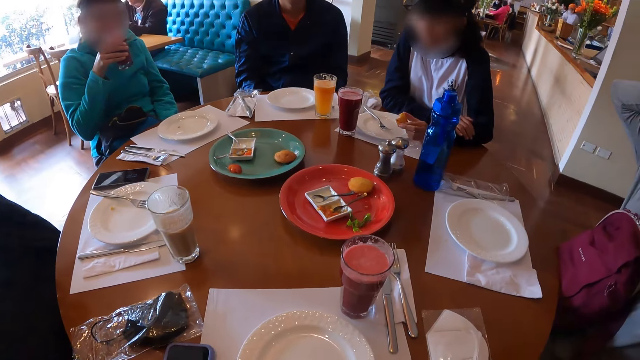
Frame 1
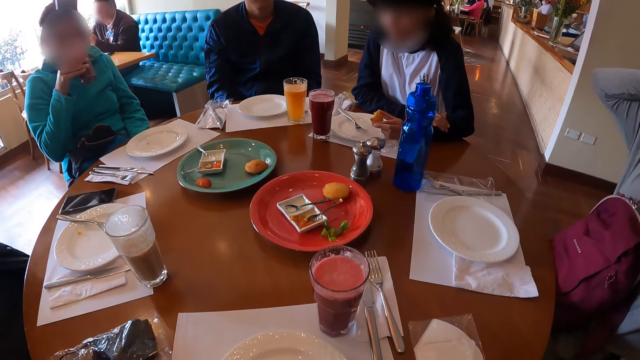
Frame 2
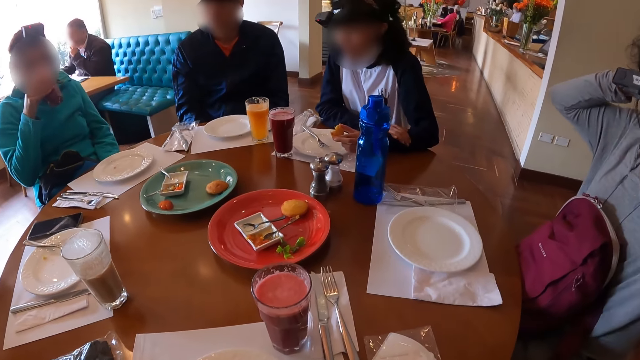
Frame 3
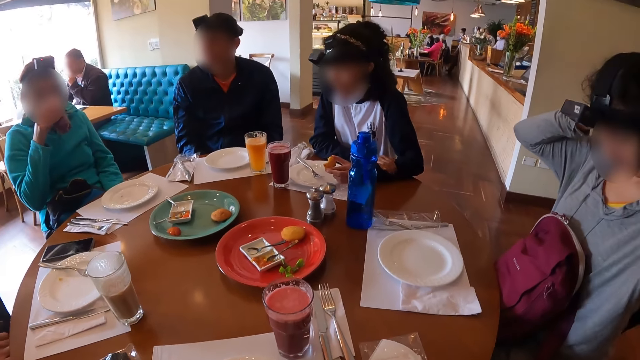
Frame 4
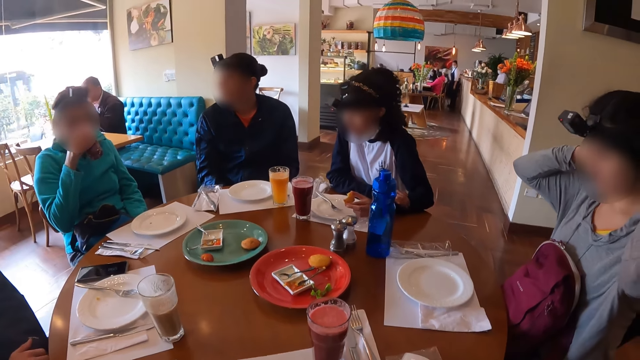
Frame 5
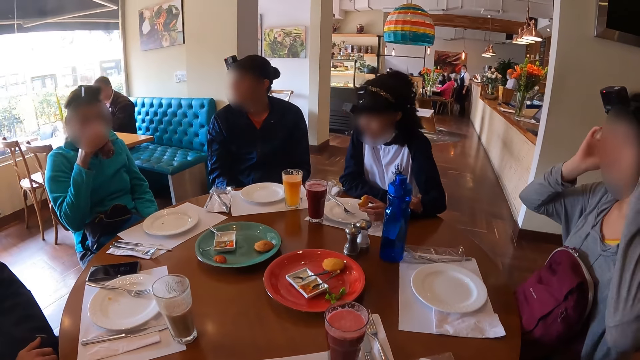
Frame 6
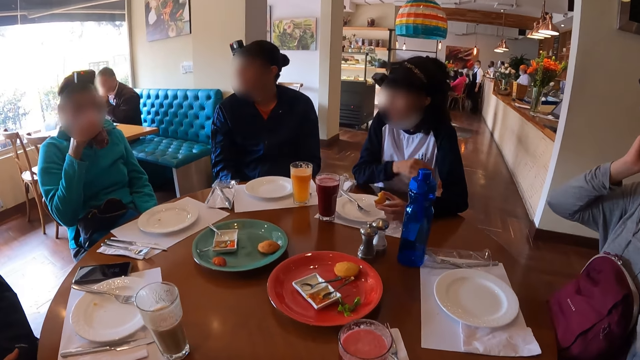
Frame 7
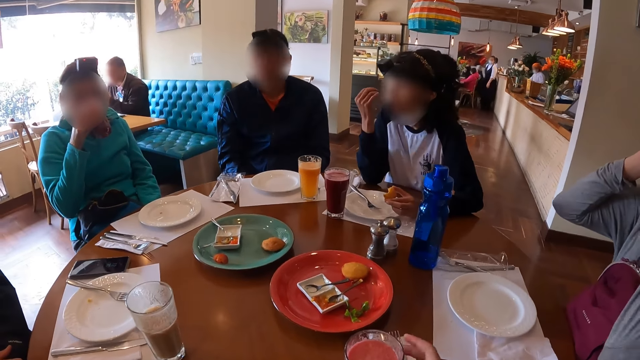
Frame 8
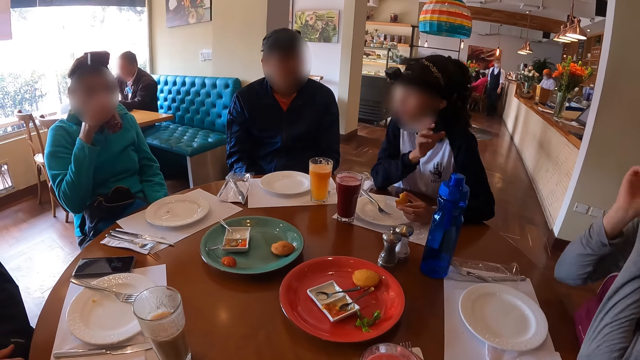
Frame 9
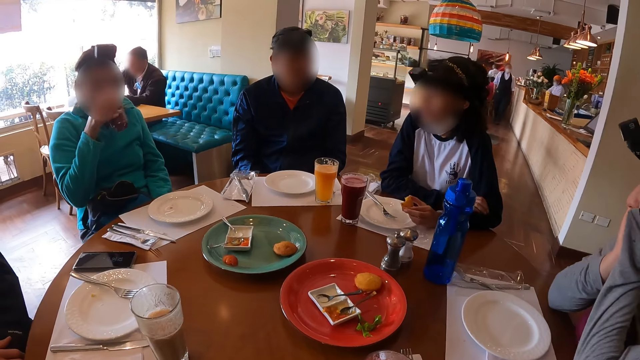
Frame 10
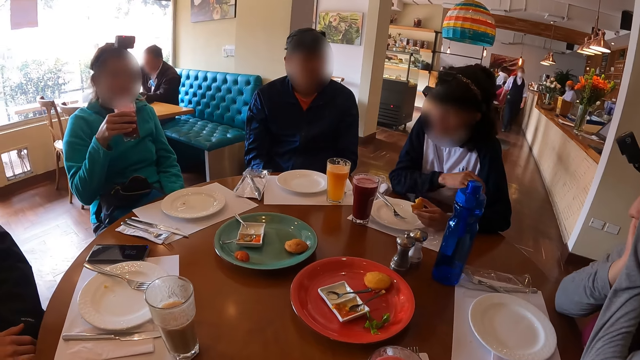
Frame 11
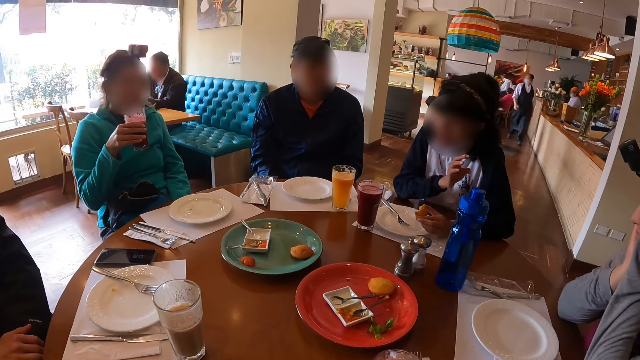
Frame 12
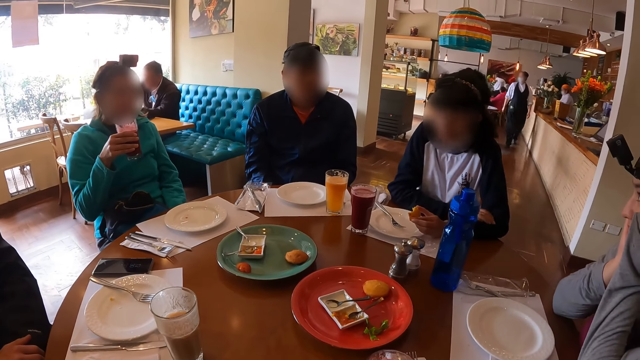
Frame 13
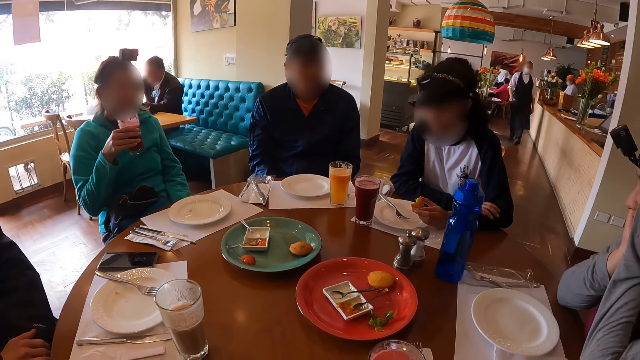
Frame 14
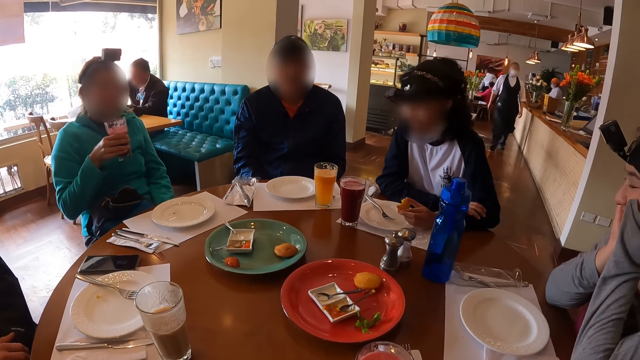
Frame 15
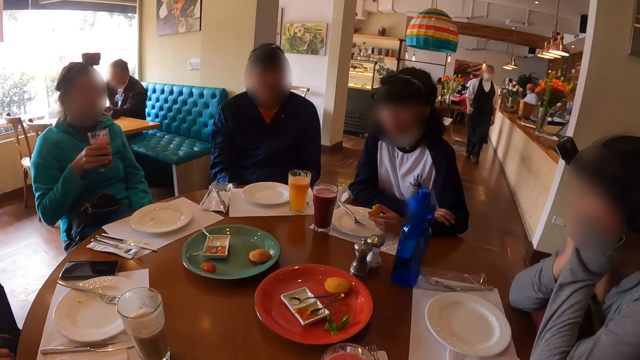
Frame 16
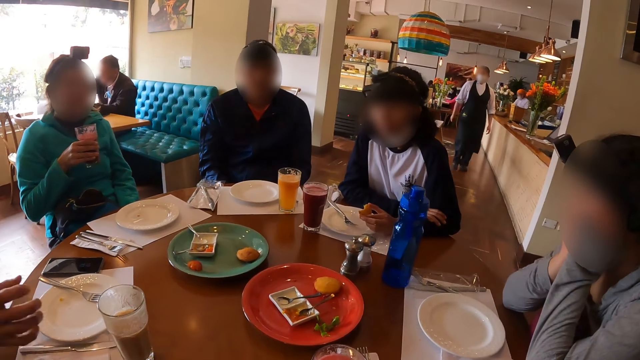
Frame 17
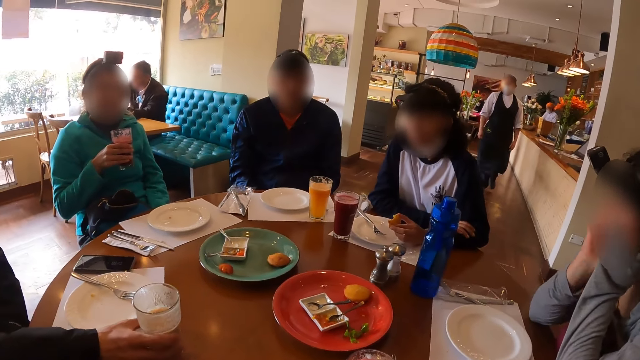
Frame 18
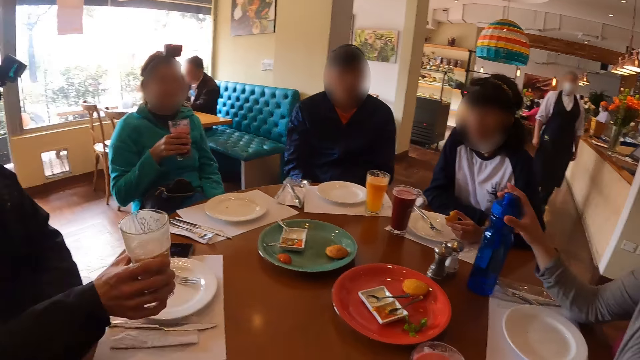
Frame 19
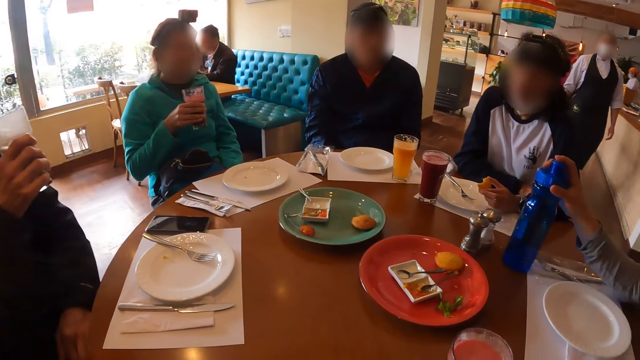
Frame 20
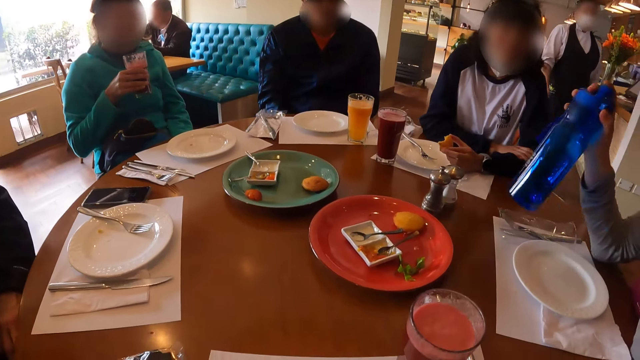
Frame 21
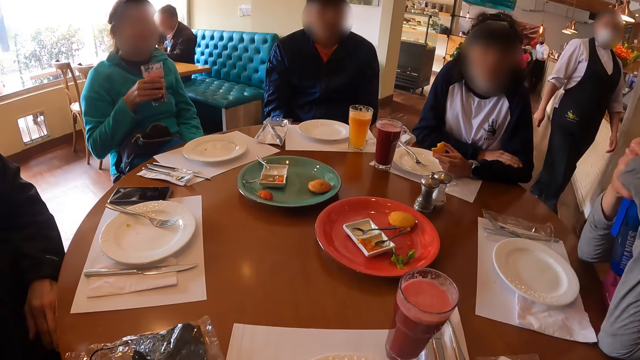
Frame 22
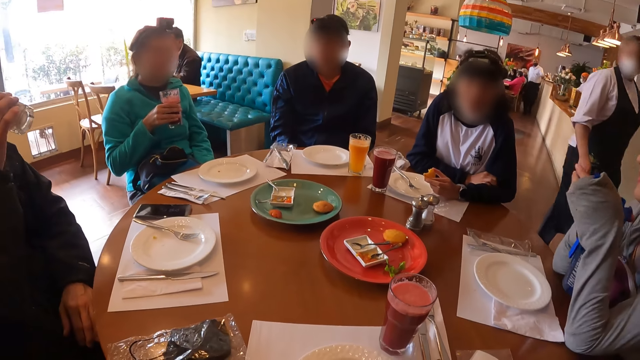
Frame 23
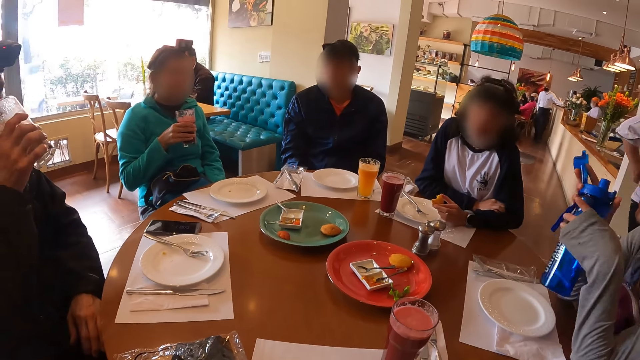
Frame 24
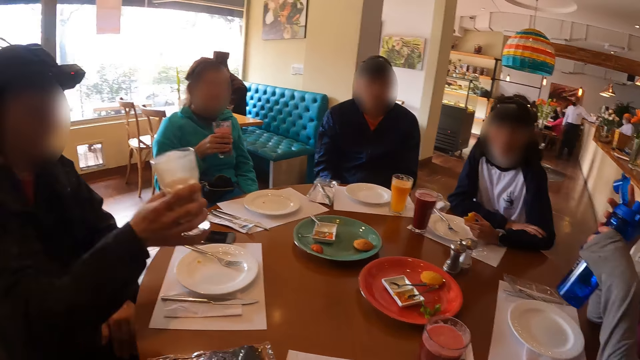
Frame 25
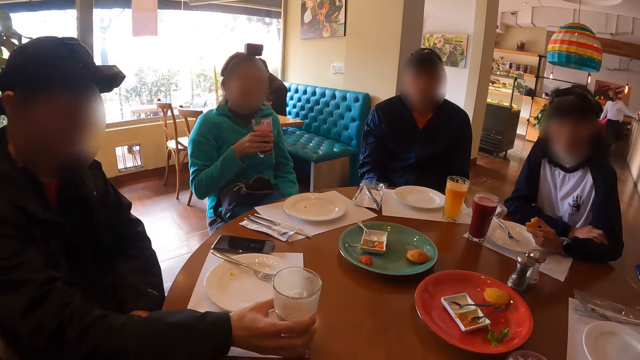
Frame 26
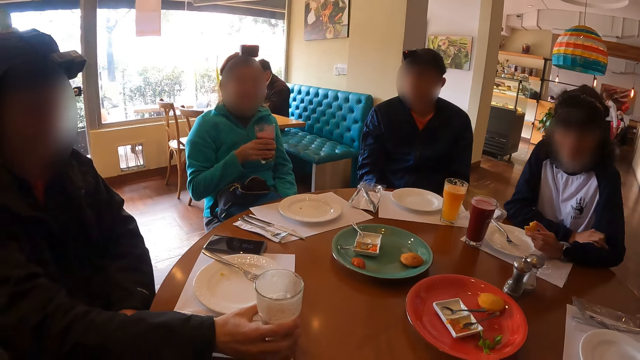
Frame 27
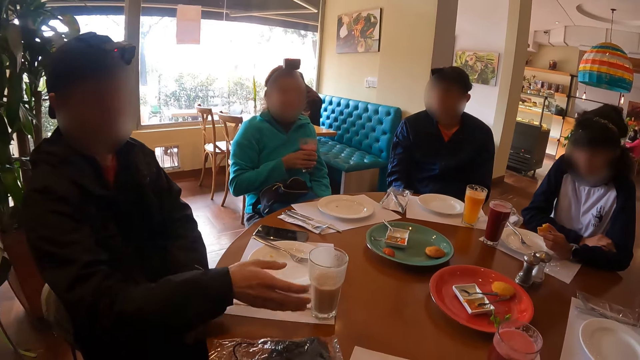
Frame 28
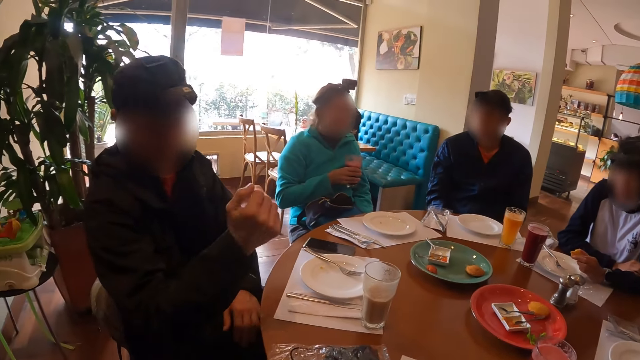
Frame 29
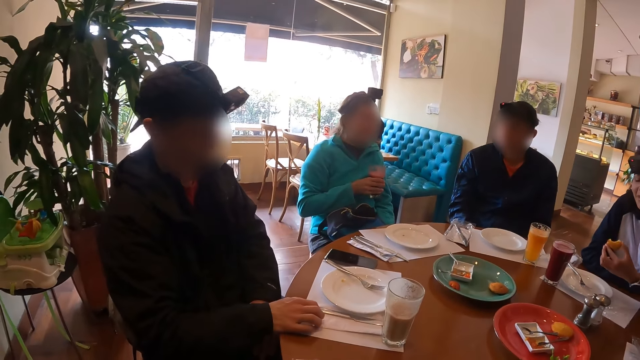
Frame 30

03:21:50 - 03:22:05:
A woman drinks from a cup of smoothies in her right hand. A lady interacts with a man. The camera wearer touches the cup of smoothies from the table with her right hand. A man picks the cup of smoothies from the table with his right hand. Another woman picks a water bottle from the table with her right hand. The other woman opens the water bottle in her right hand with her left hand. The camera wearer stares at the table. The man drinks from the cup of smoothies in his right hand and places the cup of smoothies in his right hand on the table. The camera wearer looks around the restaurant.

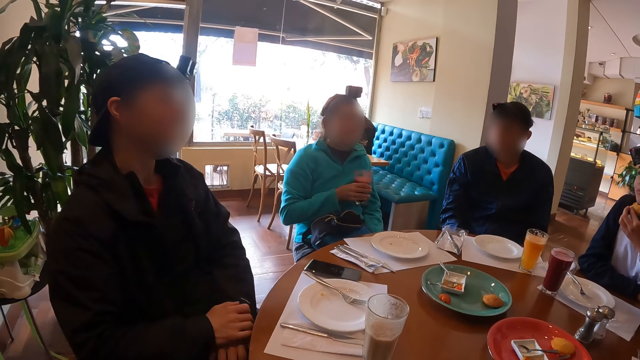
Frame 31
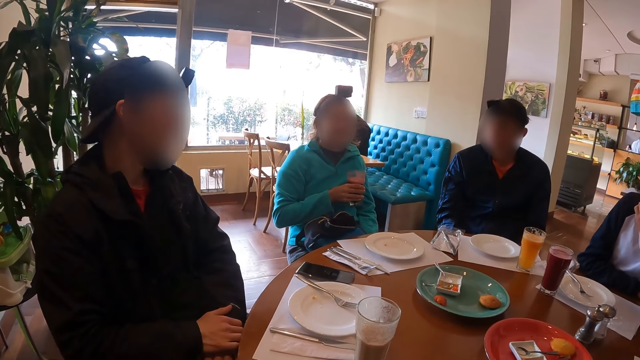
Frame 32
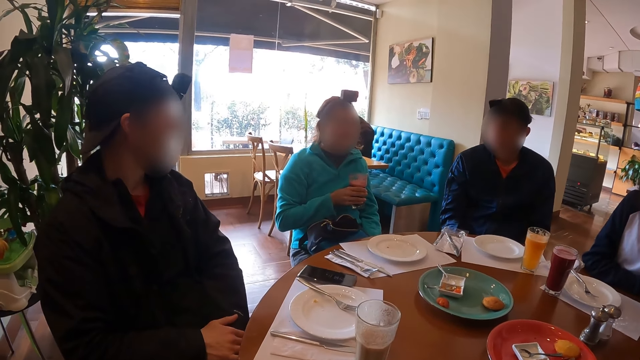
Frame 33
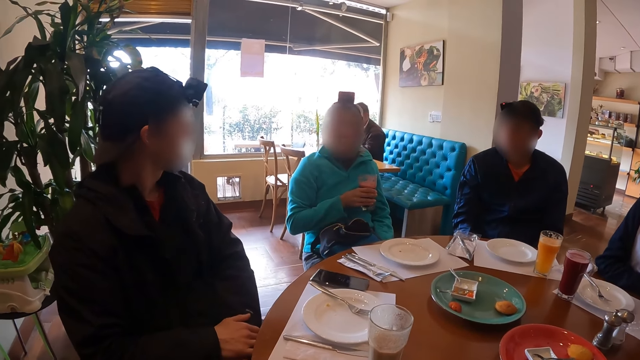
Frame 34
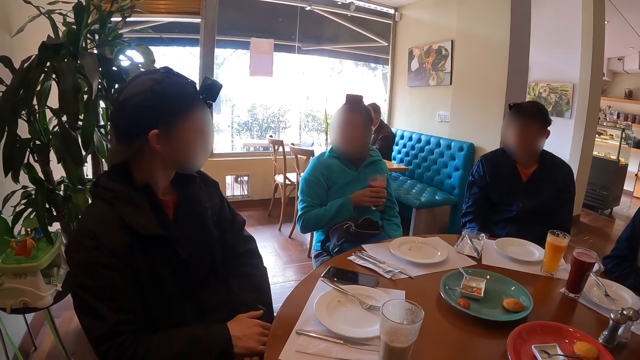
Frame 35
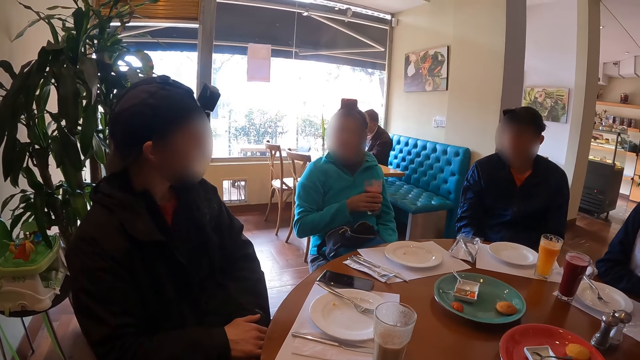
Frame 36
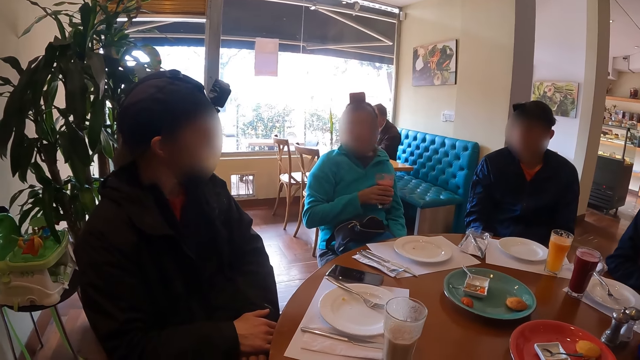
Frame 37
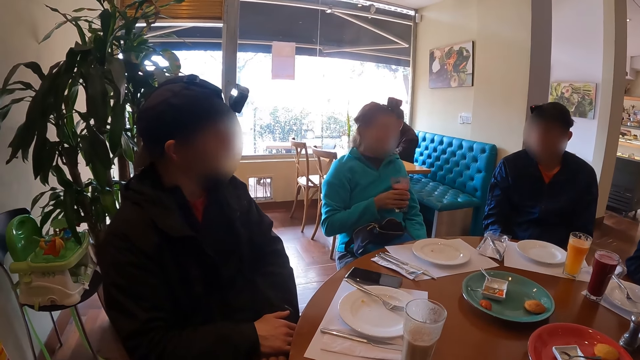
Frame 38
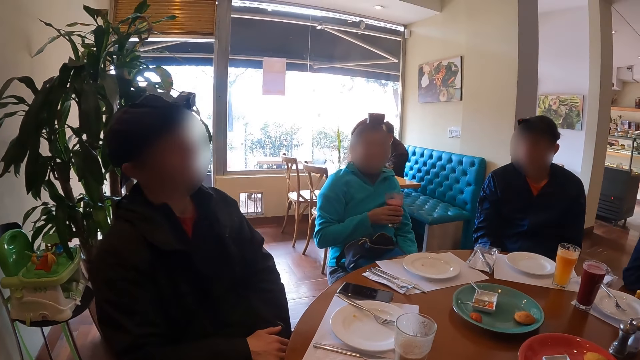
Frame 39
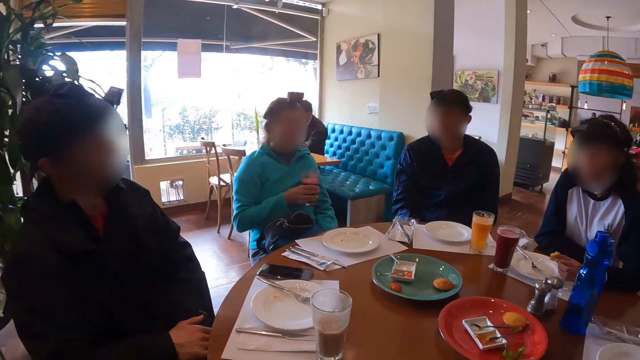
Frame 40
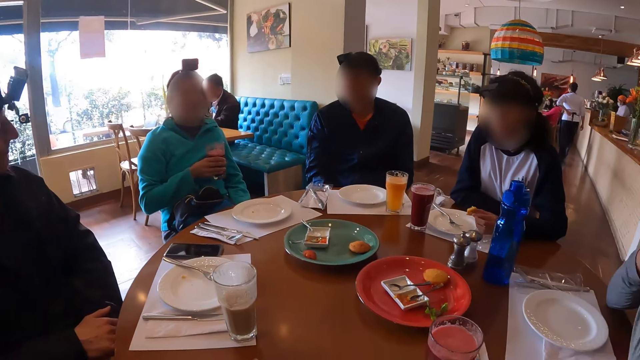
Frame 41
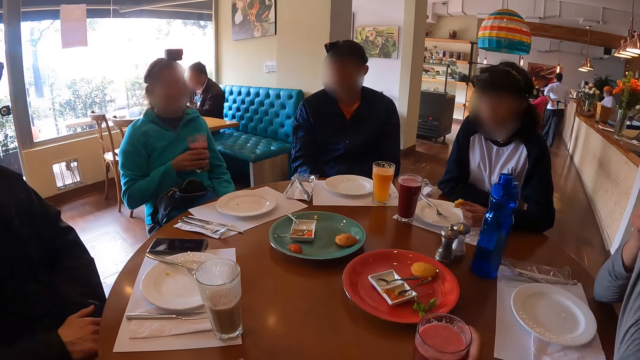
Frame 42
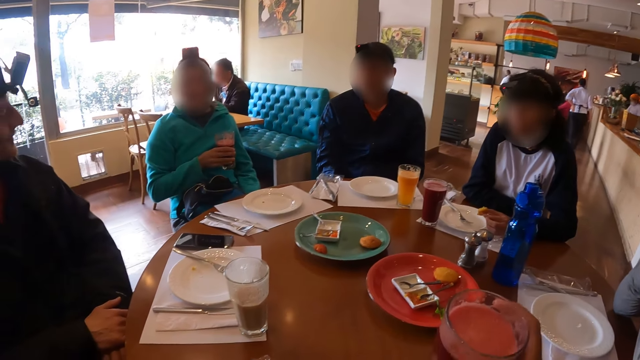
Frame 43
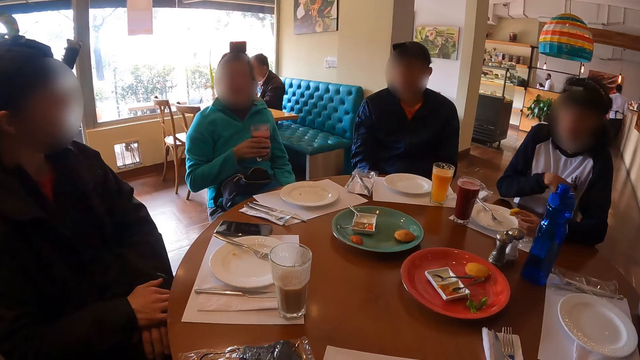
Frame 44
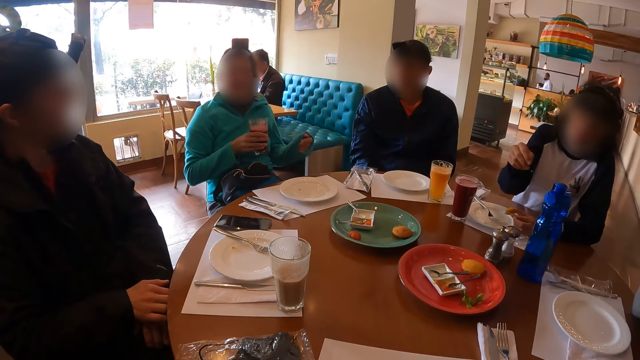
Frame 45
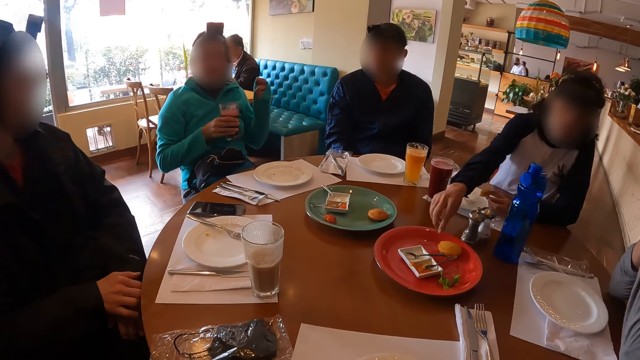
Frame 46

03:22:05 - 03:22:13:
A woman eats from a cake in her left hand. A lady interacts with a man. The camera wearer stares at another man. She picks a cup of smoothies from the table with her right hand. The lady interacts with the camera wearer.
